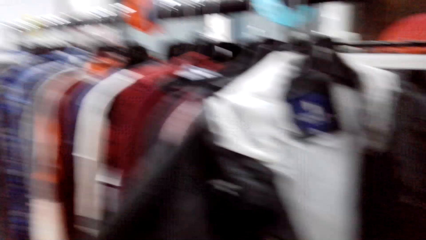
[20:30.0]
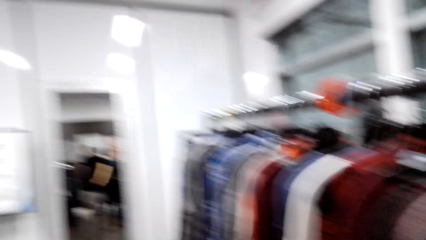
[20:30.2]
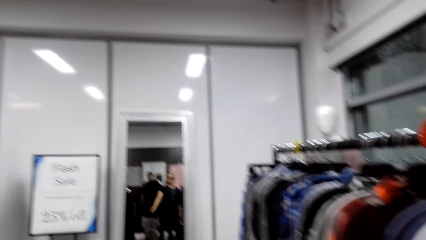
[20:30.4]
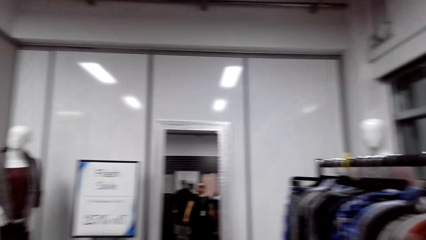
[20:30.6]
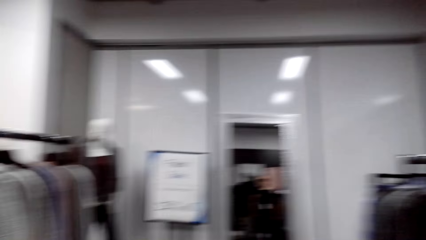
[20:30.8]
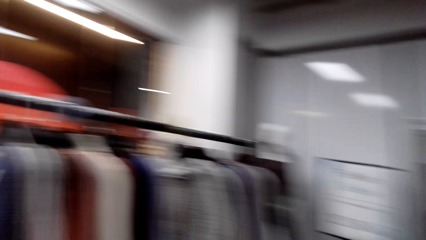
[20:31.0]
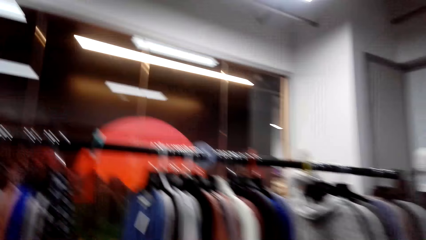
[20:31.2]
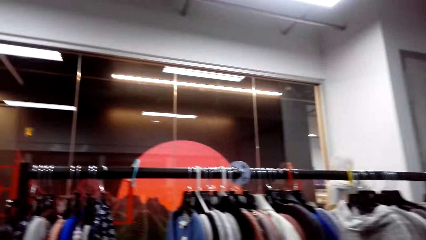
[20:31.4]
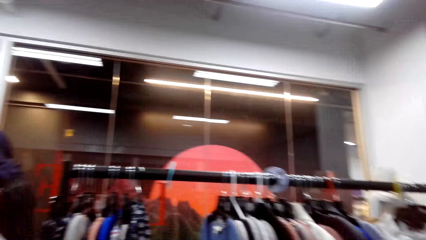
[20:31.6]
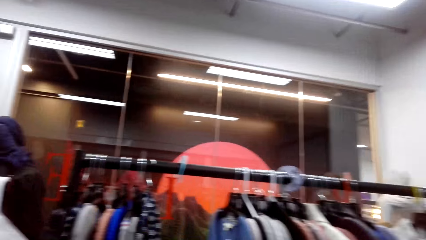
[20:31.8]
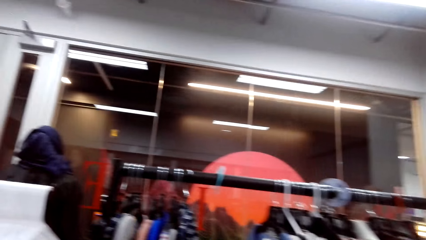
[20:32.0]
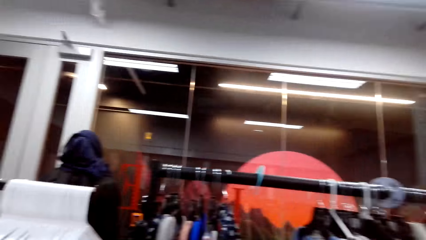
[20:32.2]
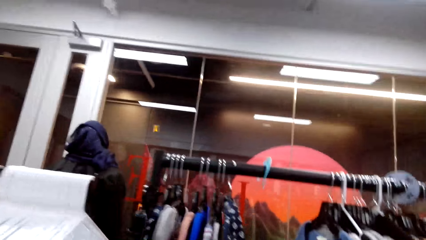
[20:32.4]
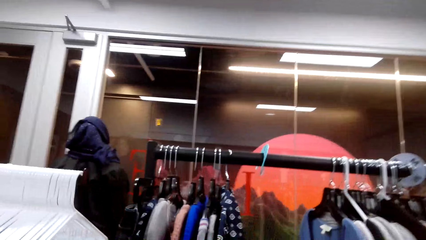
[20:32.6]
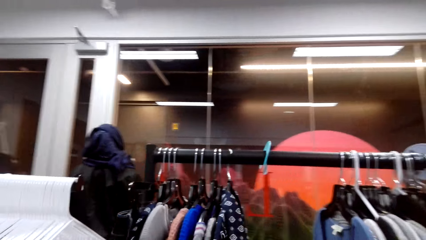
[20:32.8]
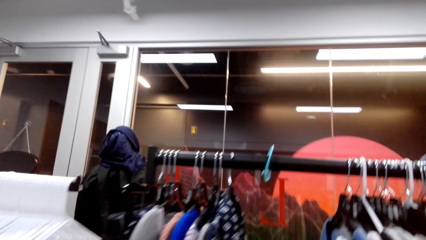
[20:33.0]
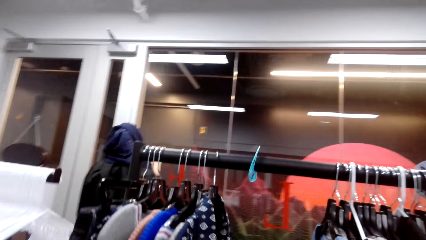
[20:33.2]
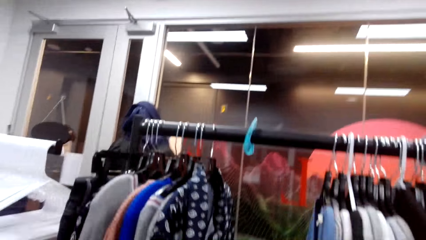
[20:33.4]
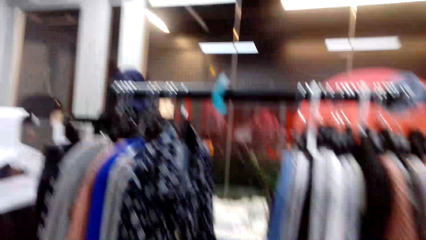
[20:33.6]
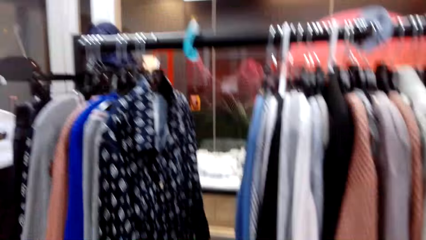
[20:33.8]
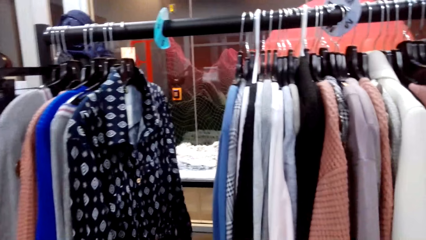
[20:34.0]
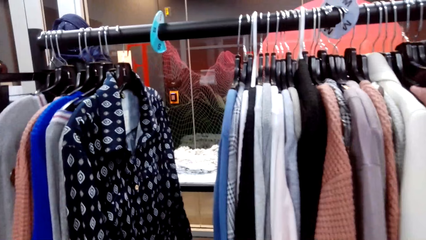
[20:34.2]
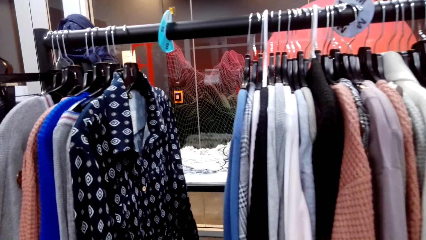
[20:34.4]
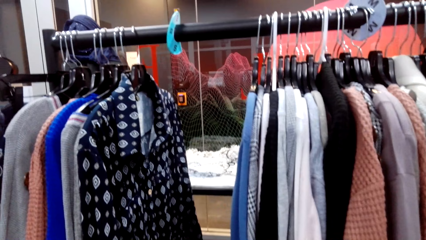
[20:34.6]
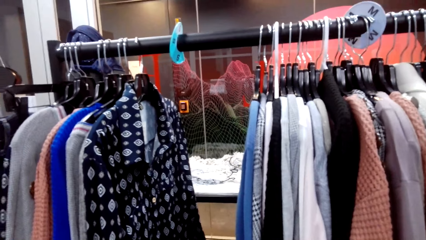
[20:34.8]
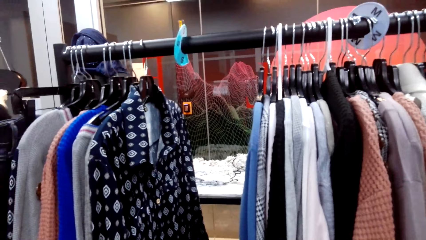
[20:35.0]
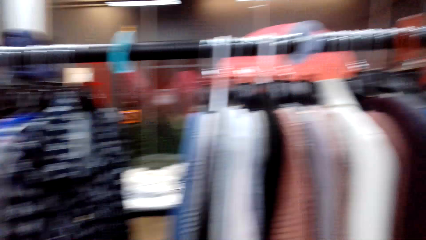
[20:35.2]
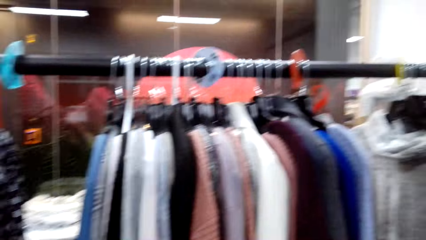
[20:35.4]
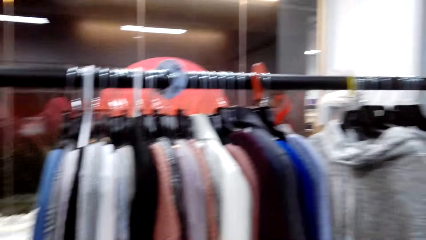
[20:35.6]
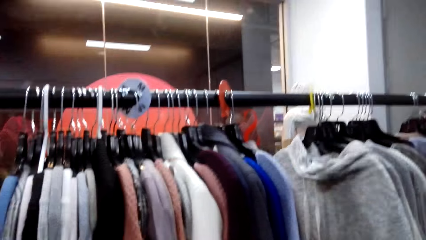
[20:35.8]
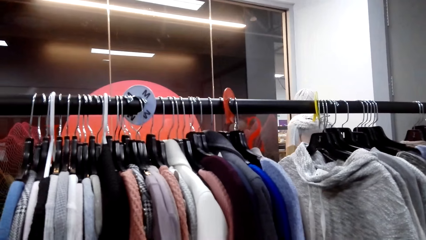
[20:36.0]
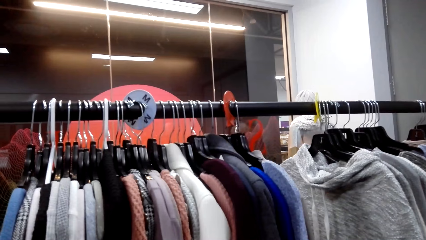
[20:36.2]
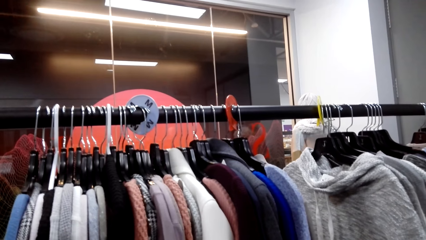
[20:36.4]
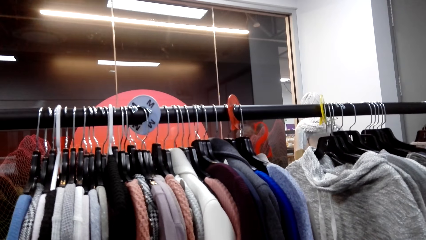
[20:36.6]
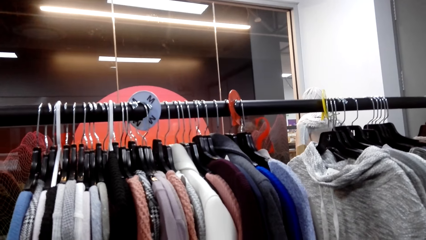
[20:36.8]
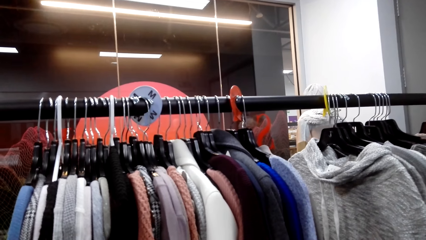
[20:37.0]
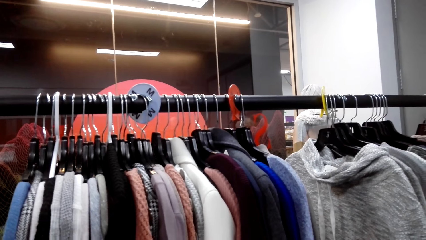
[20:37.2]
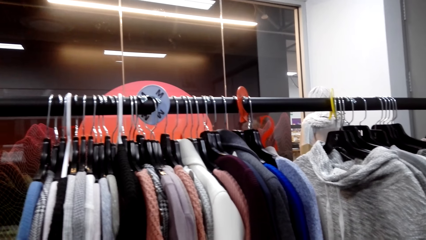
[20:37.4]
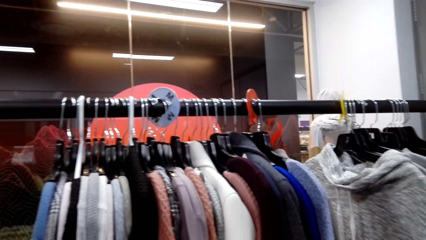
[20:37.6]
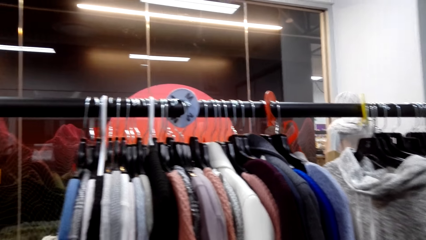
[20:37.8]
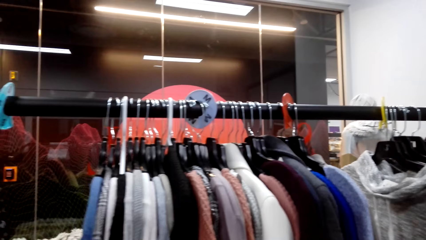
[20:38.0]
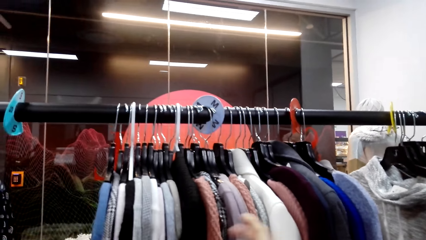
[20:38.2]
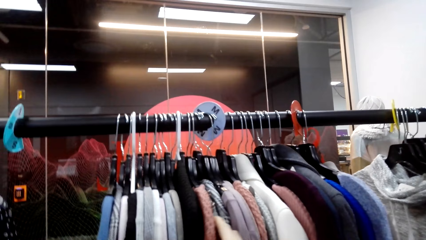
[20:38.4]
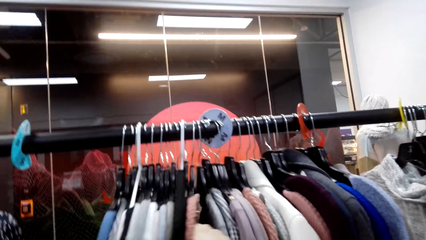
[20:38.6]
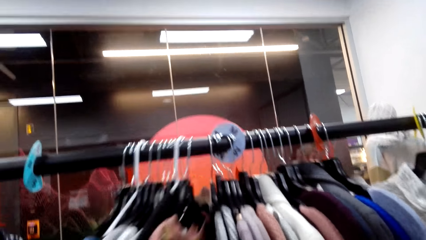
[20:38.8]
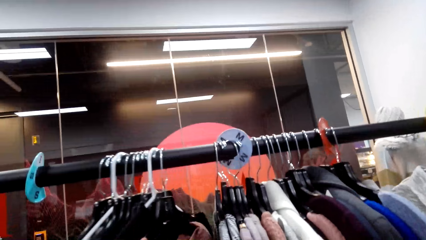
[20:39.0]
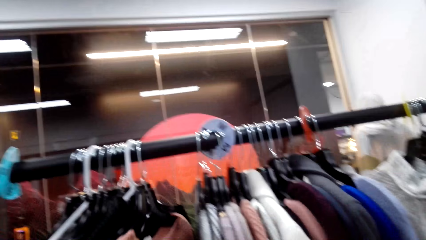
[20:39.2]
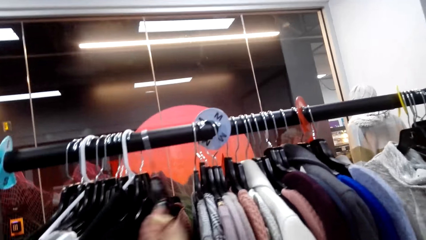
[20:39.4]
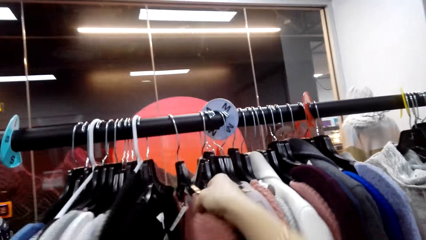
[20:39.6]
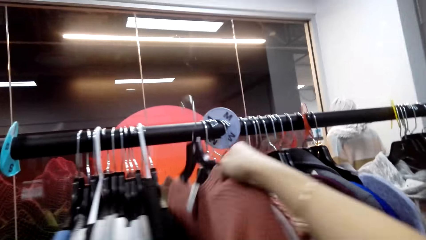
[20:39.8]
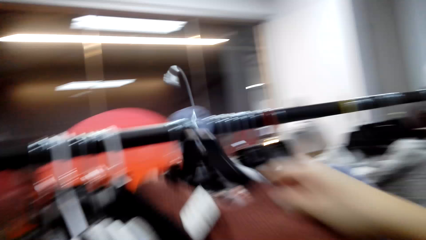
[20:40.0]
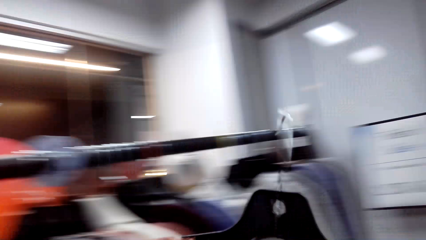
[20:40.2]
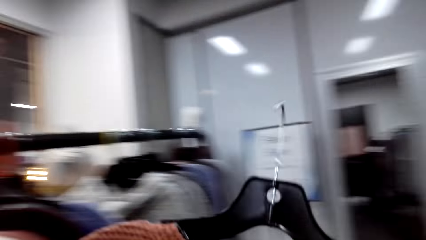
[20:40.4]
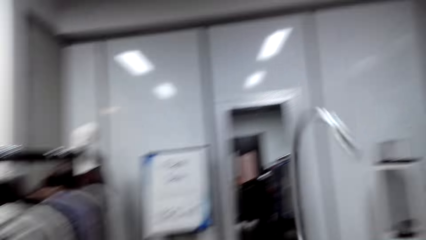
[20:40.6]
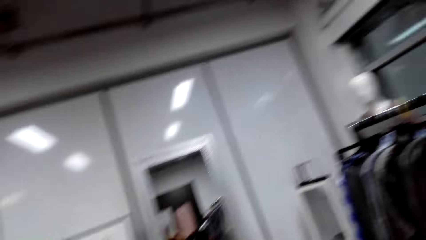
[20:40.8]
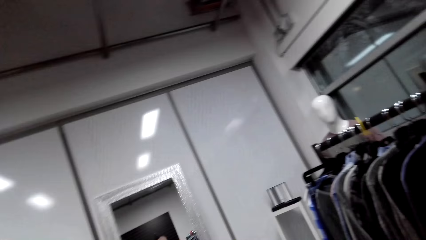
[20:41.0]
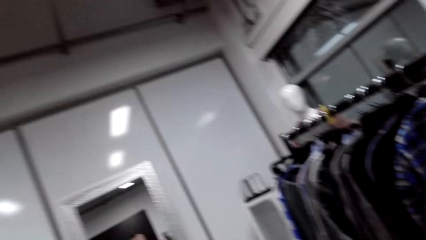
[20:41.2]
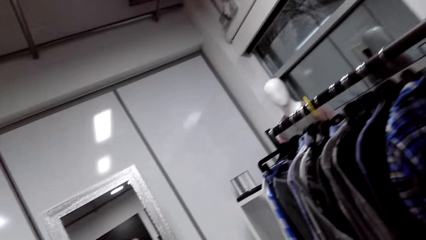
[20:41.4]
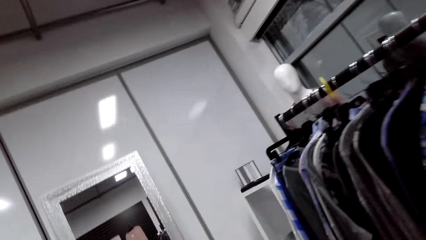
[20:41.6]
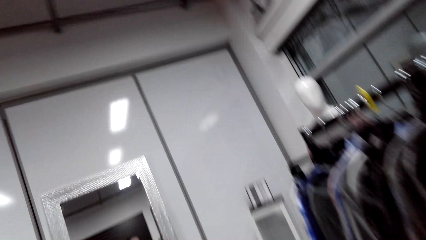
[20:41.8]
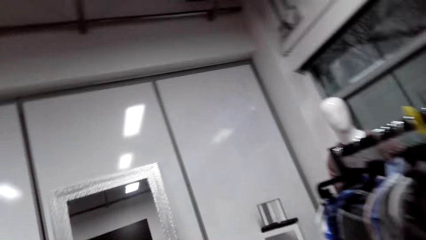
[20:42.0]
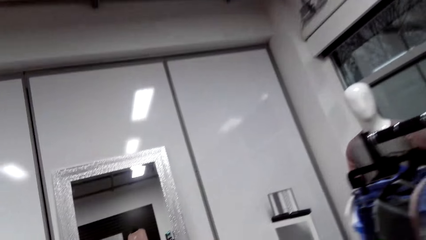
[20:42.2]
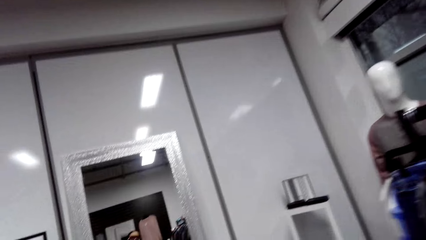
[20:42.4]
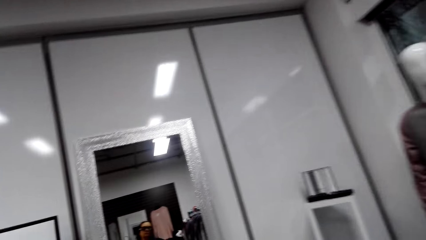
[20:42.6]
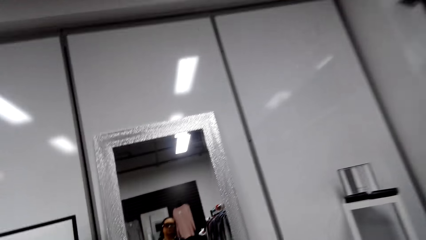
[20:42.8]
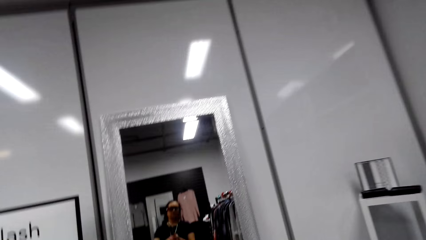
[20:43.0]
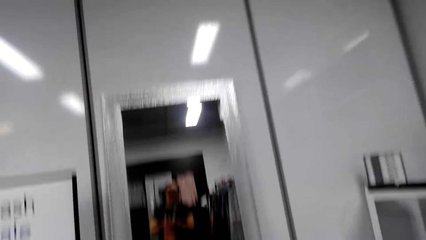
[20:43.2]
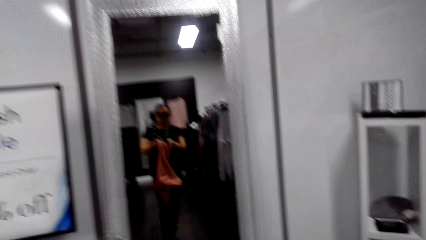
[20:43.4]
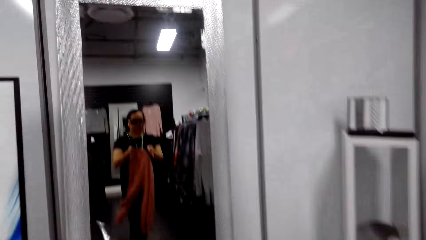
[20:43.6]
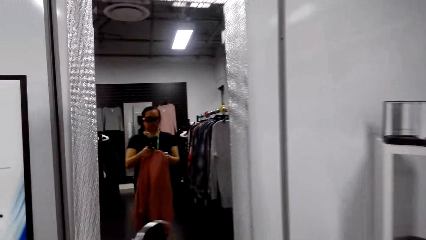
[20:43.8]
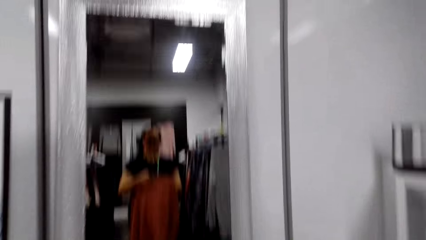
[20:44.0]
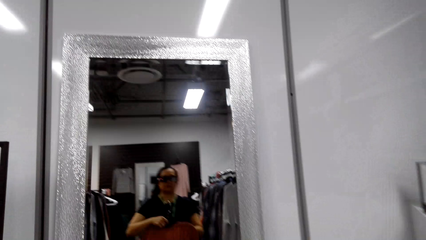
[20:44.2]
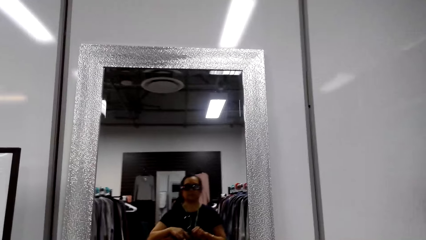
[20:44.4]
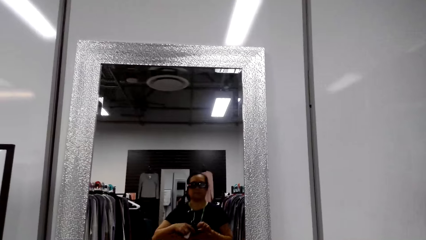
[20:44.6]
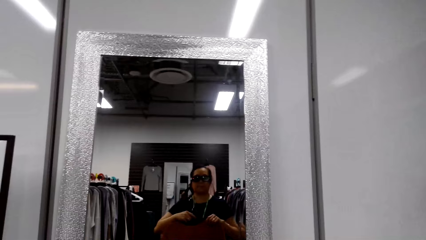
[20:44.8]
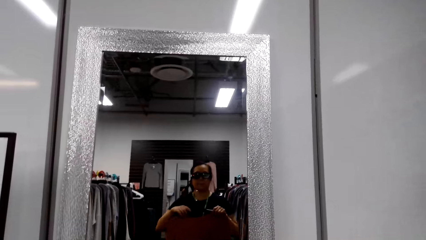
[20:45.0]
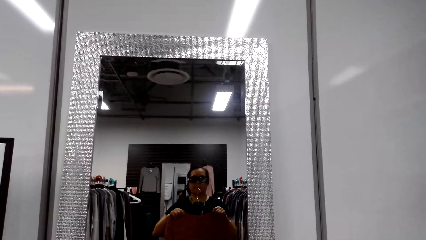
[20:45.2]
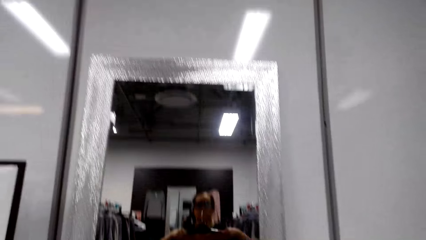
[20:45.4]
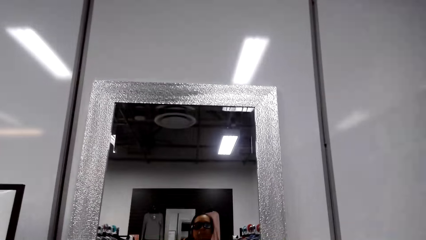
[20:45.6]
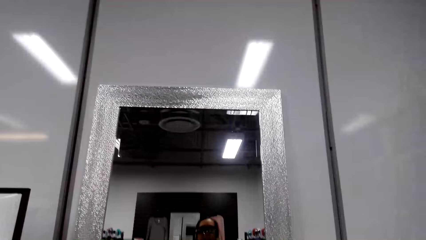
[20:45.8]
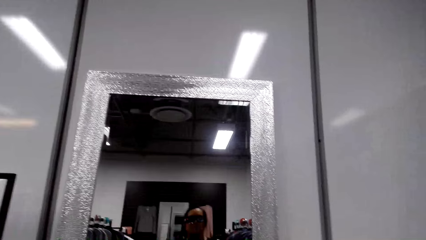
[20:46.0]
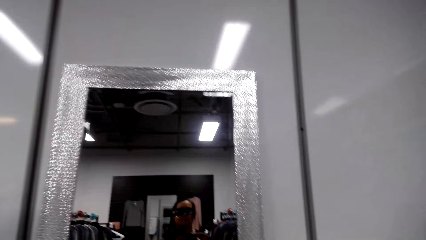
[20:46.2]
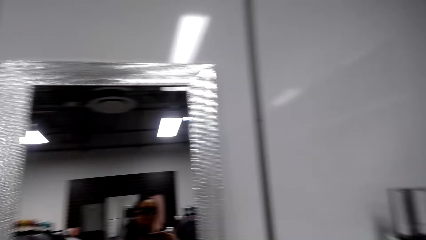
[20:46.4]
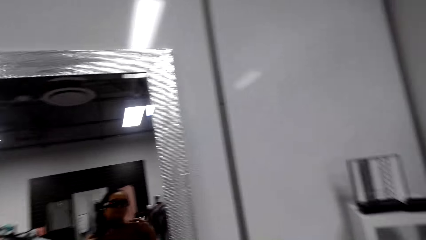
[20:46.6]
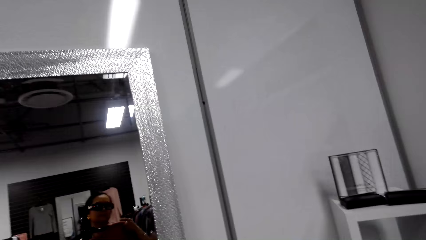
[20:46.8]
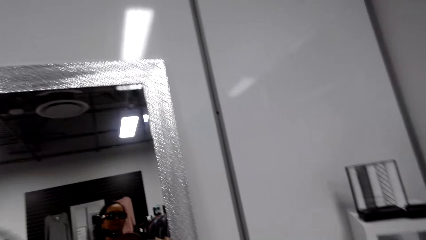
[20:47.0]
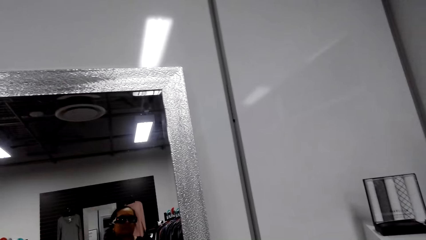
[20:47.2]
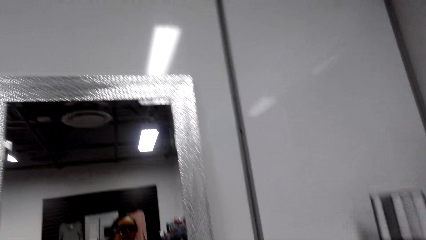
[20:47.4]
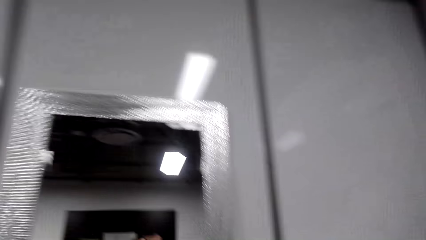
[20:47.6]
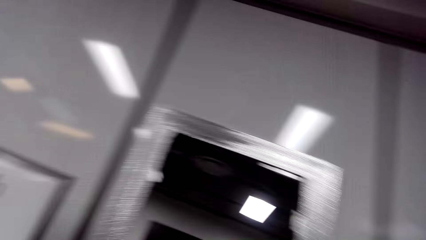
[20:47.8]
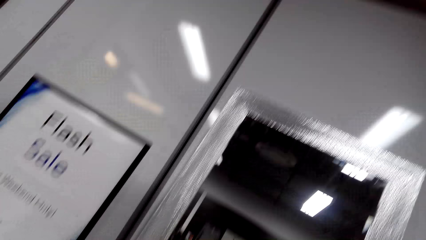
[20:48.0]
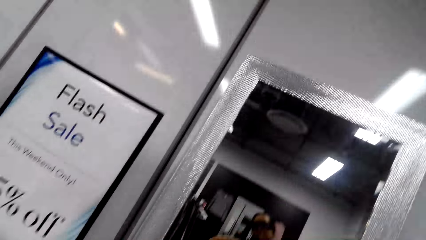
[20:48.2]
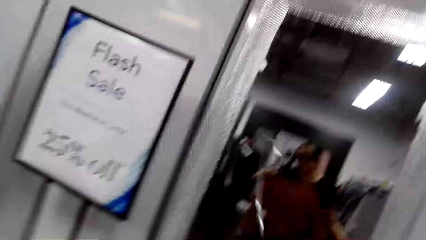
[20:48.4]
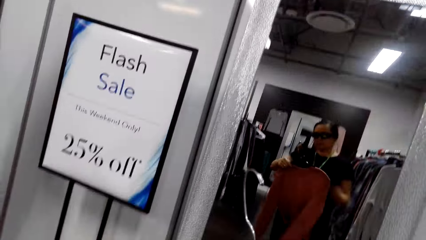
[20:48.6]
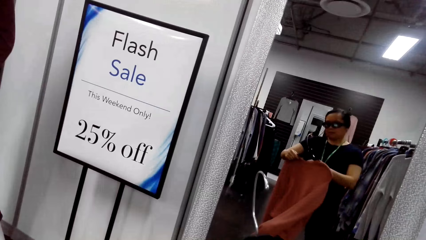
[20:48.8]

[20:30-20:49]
The camera wearer walks. They take the cloth hanger from the cloth hanger stand. They walk and talk.
